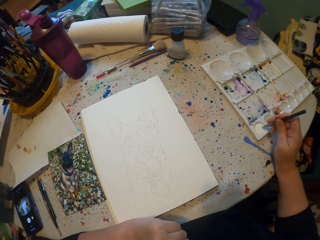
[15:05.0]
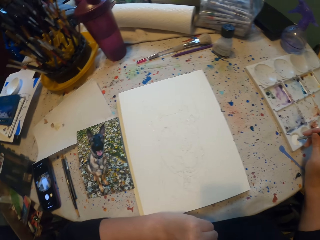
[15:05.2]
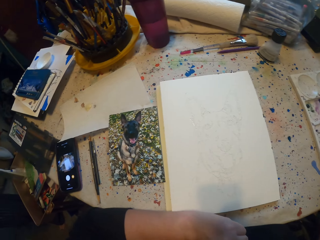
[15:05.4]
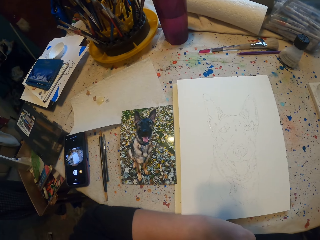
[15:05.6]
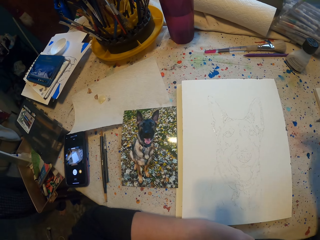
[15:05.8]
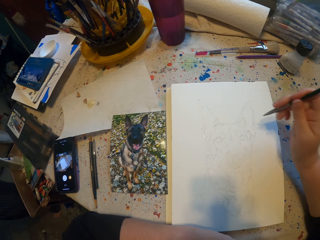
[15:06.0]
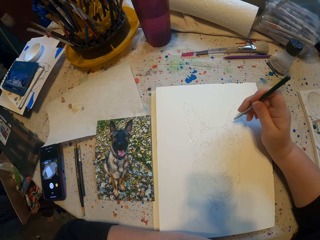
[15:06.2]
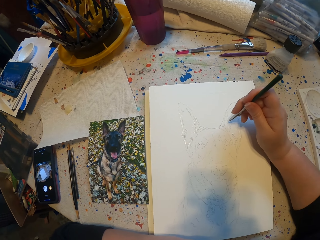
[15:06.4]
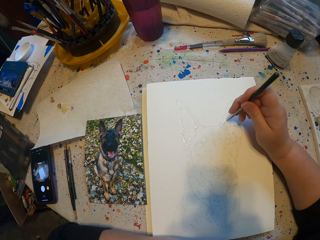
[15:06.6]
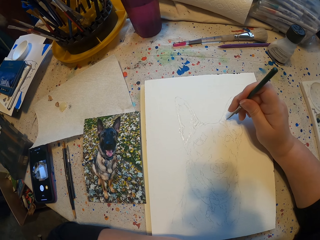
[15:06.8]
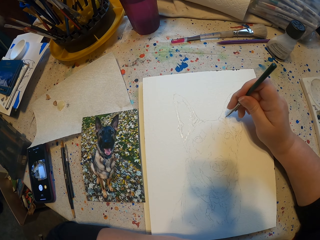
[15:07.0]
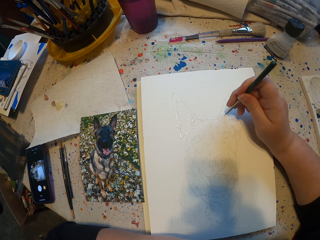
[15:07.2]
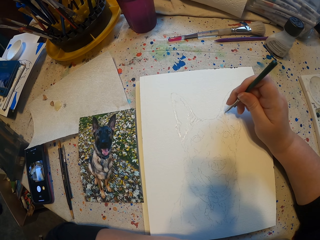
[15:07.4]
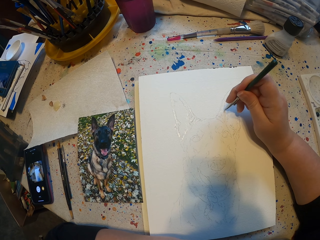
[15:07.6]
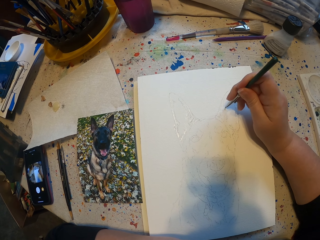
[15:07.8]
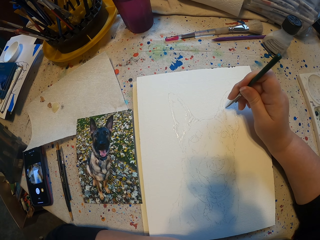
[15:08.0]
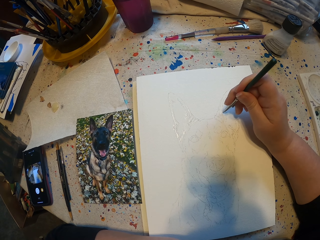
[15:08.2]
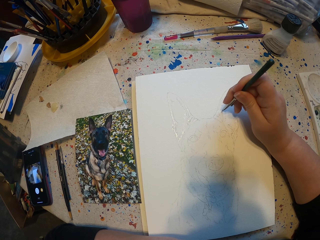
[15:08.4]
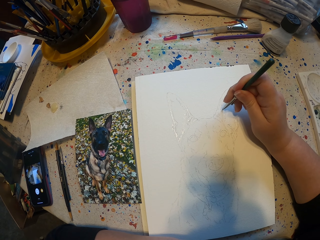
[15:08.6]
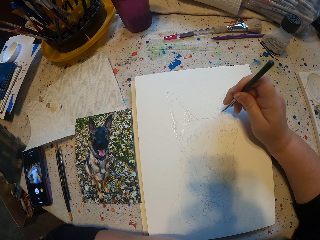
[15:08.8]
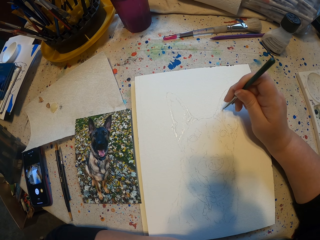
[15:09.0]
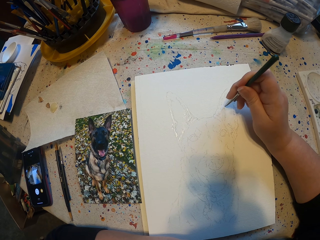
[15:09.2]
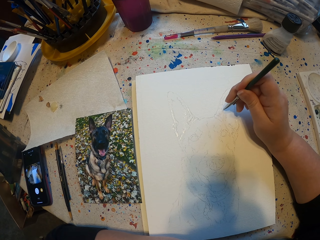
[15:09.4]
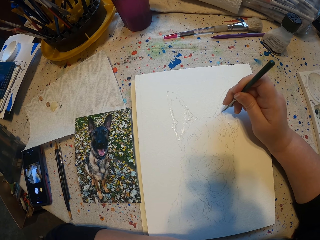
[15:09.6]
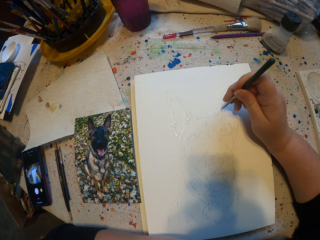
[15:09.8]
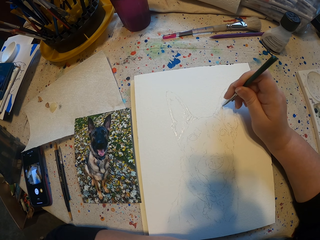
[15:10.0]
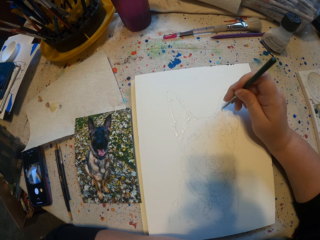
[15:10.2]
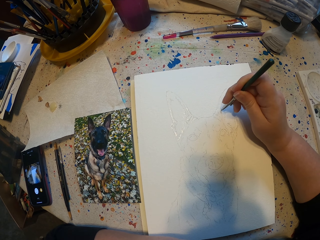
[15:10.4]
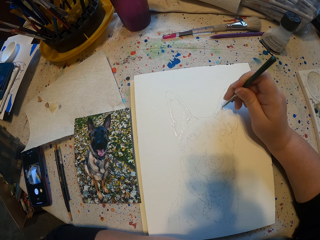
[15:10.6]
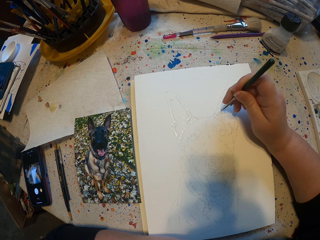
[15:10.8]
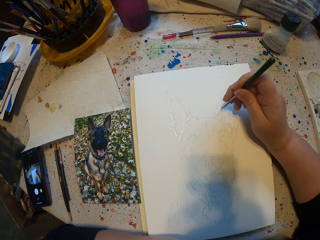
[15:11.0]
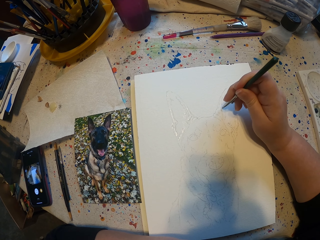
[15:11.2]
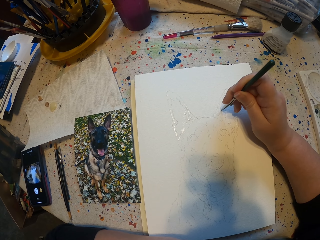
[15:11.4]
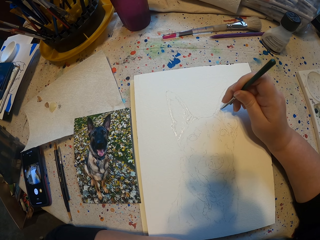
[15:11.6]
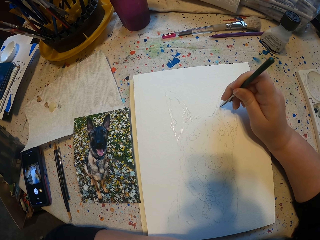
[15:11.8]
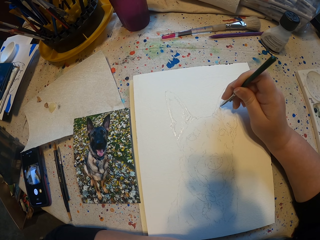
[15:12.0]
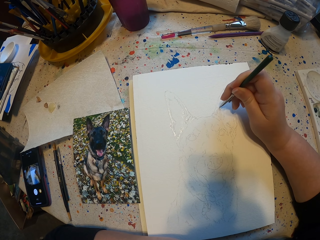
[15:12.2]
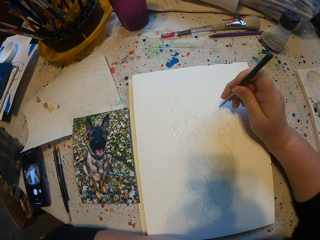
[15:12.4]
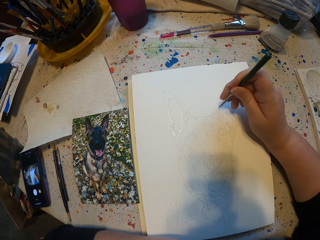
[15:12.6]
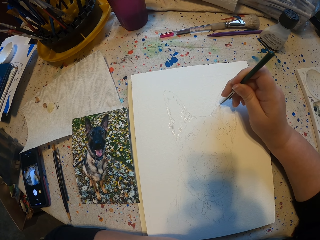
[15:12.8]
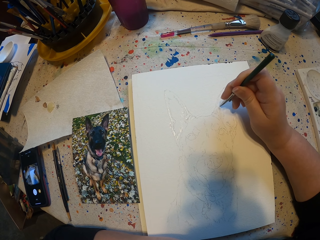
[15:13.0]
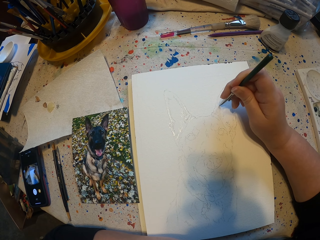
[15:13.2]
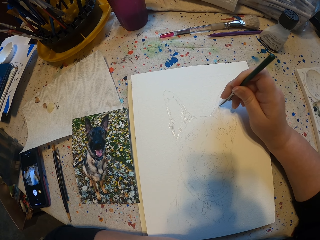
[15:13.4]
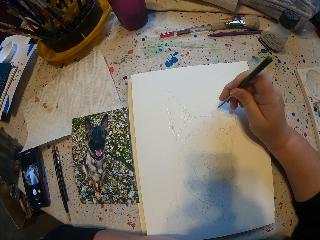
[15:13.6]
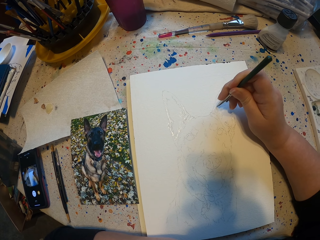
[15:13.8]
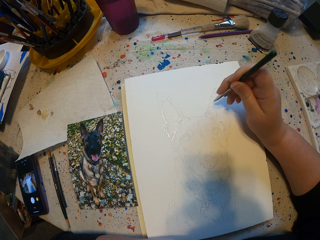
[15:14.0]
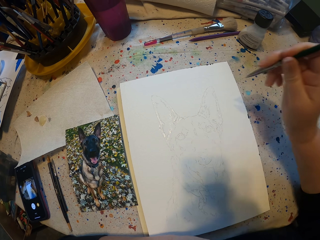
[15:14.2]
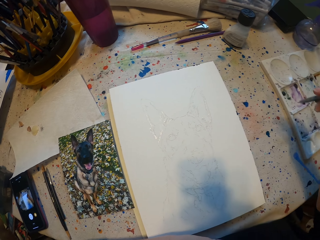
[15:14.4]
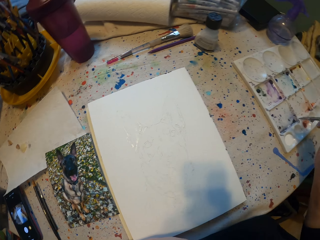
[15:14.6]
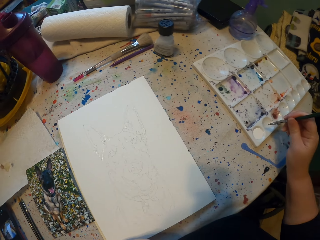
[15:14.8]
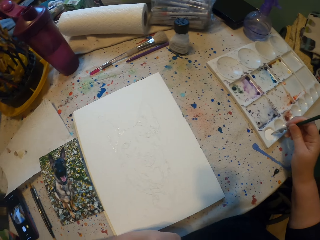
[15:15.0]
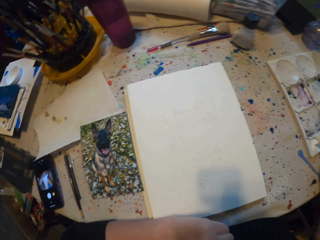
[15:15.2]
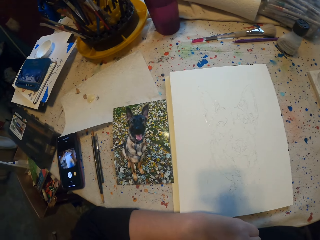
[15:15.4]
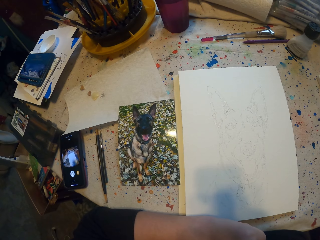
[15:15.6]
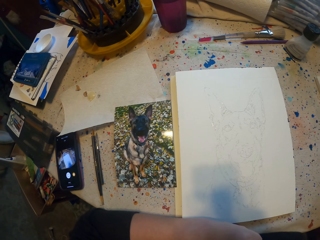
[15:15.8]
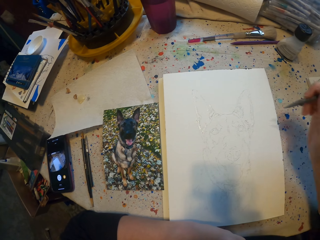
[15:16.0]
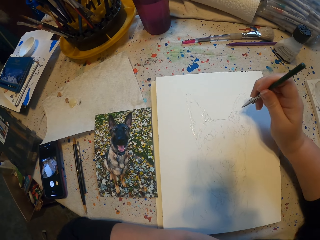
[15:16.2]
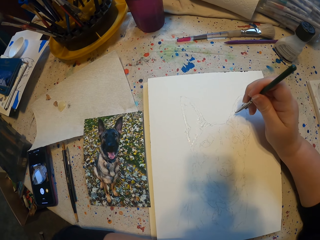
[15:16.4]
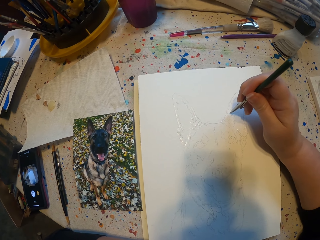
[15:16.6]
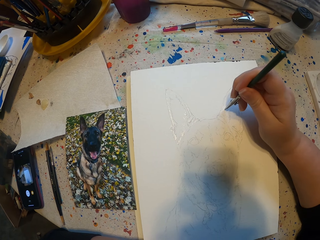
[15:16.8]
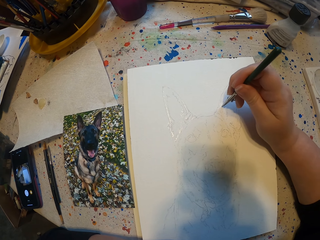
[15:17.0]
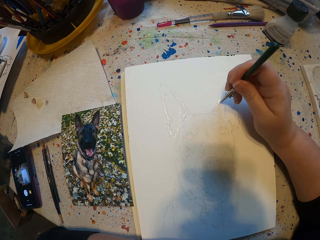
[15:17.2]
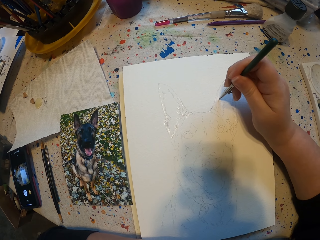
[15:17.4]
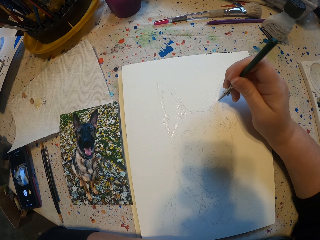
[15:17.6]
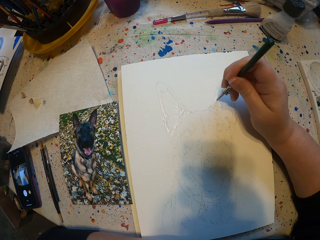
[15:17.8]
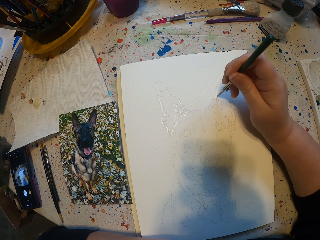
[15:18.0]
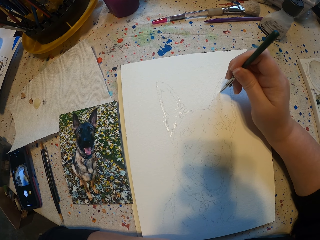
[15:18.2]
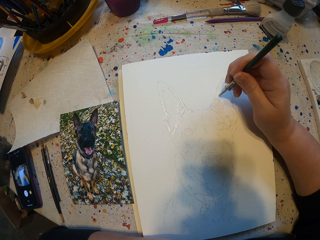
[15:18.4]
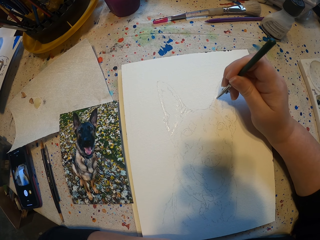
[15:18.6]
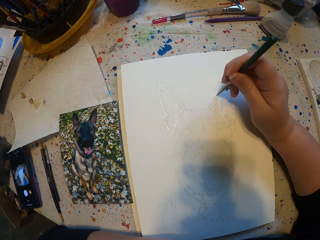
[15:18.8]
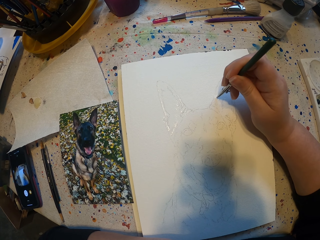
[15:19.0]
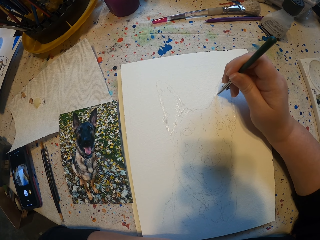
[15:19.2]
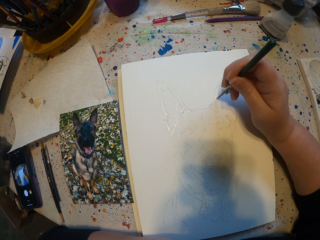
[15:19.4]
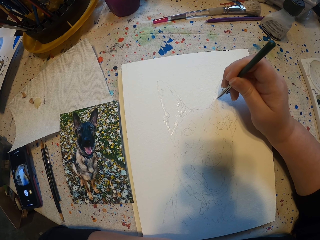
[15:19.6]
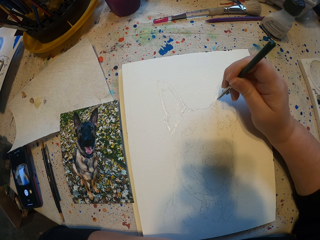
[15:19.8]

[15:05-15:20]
The camera wearer puts a brush in paint. They sketch on a book. They put the brush in the paint. They sketch on the book.

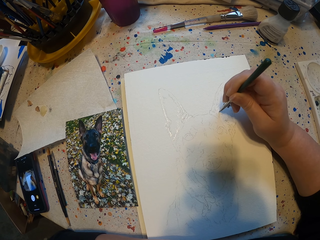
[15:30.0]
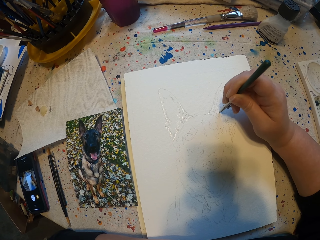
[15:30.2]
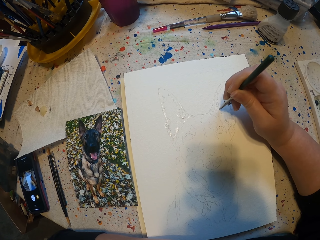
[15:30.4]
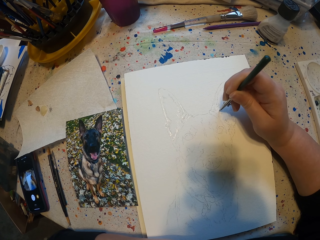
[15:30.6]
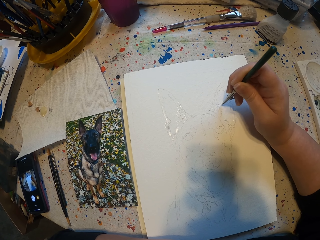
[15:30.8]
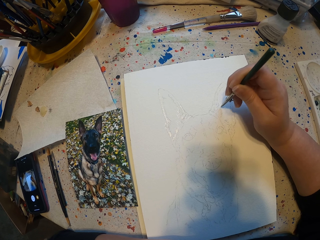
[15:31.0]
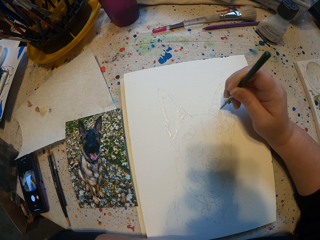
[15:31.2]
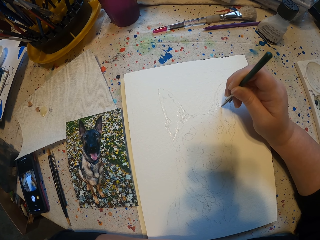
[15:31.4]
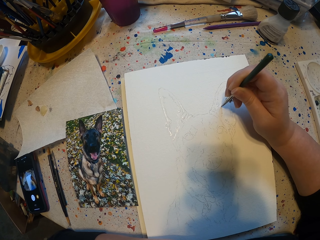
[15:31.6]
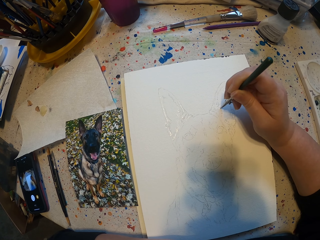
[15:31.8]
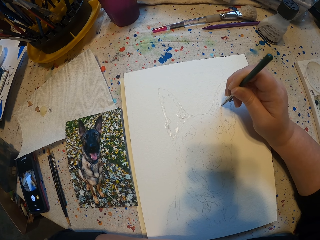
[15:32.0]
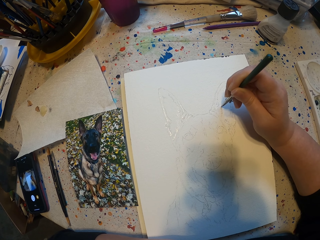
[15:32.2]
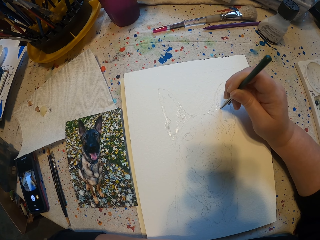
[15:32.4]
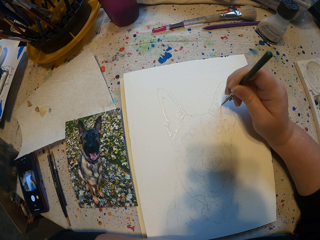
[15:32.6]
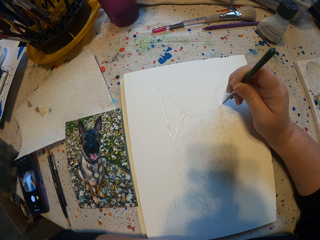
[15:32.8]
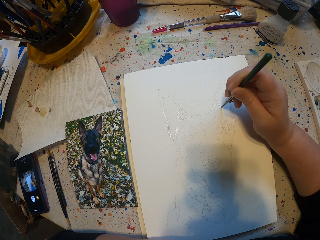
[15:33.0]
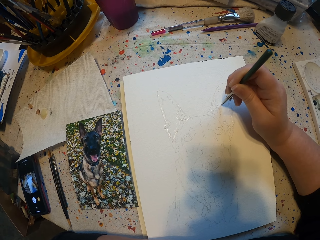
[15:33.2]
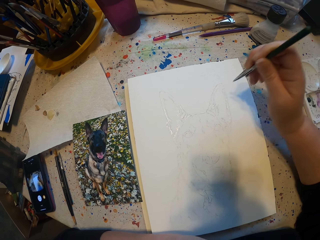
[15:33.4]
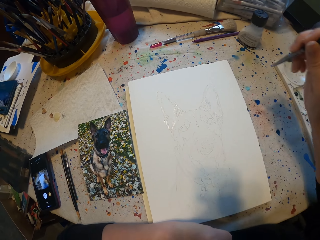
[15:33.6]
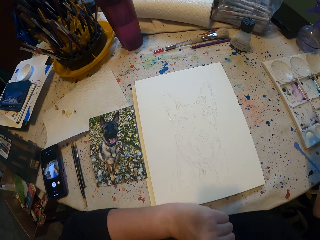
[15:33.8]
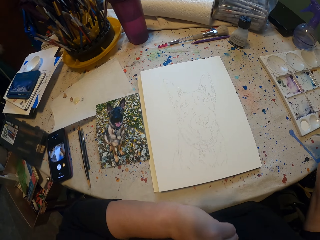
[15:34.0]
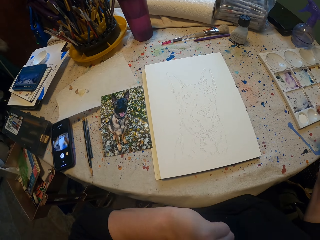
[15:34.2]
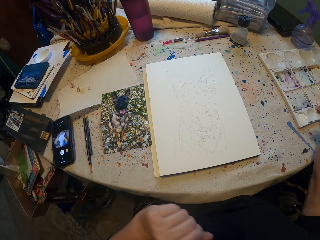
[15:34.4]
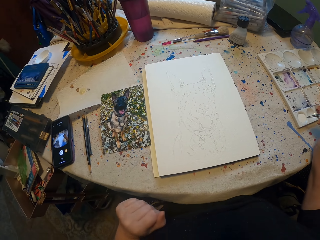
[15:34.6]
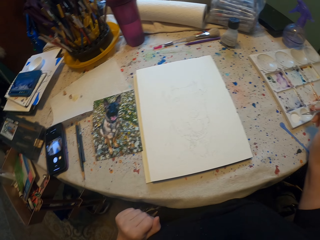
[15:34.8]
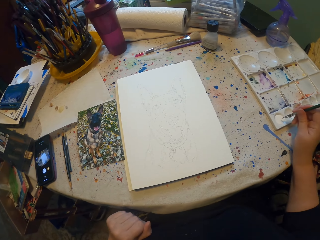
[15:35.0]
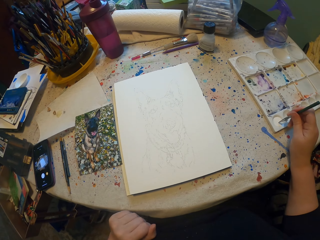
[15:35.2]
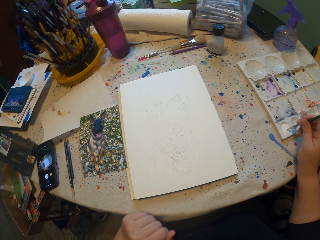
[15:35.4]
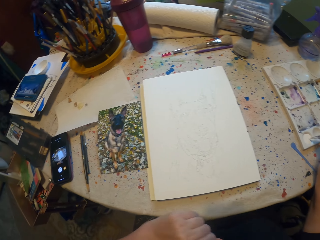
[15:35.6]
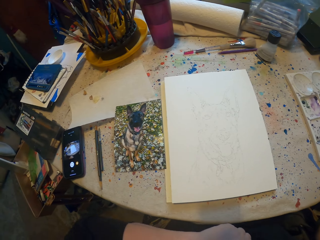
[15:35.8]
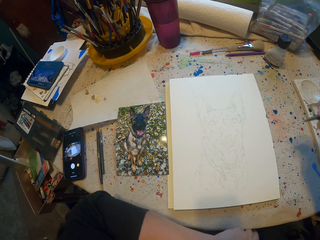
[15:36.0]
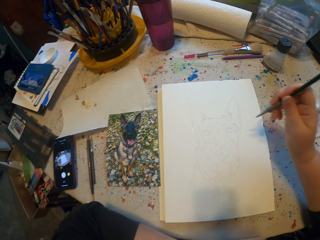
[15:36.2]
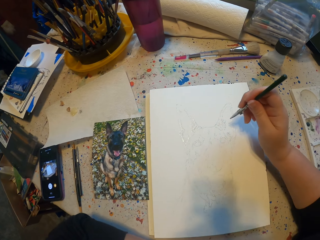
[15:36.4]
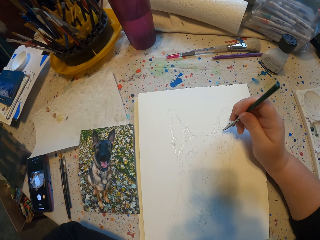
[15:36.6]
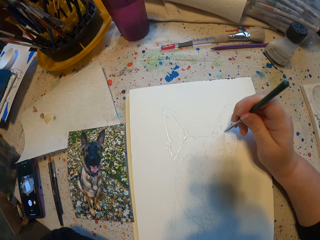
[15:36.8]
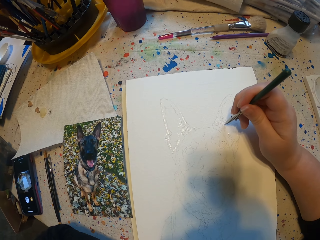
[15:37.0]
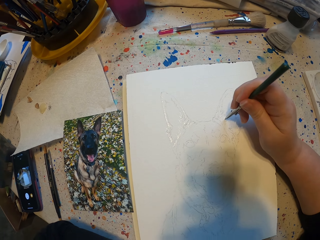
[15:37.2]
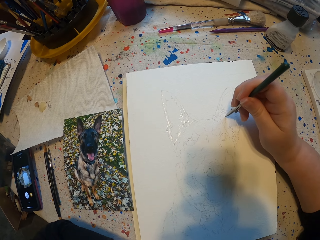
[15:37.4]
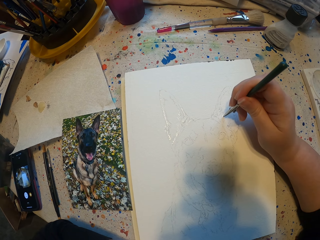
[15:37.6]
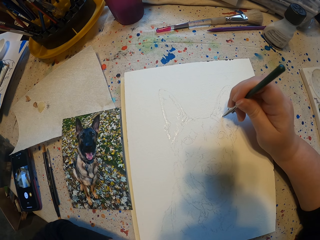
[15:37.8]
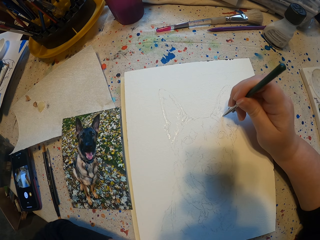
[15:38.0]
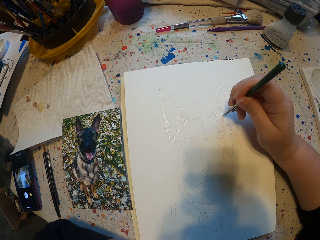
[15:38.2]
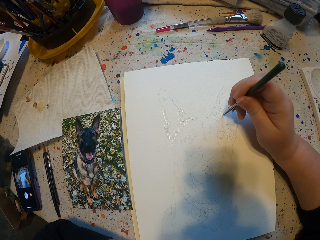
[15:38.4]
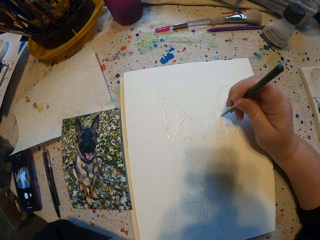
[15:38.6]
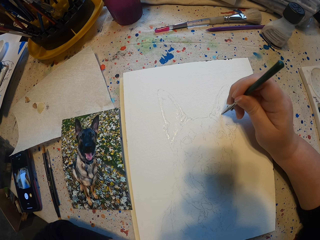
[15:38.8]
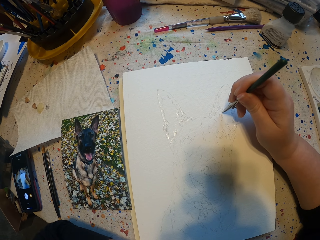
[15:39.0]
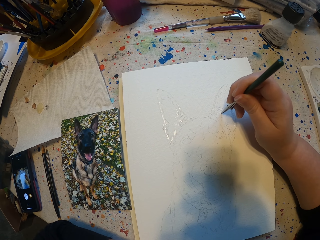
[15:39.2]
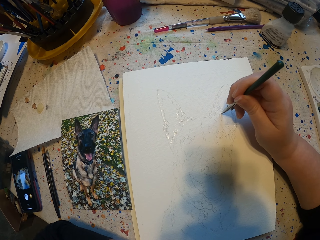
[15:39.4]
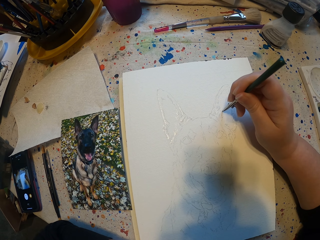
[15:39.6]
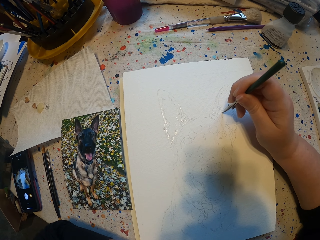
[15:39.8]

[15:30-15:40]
The camera wearer puts a brush in paint. They sketch on a book.
